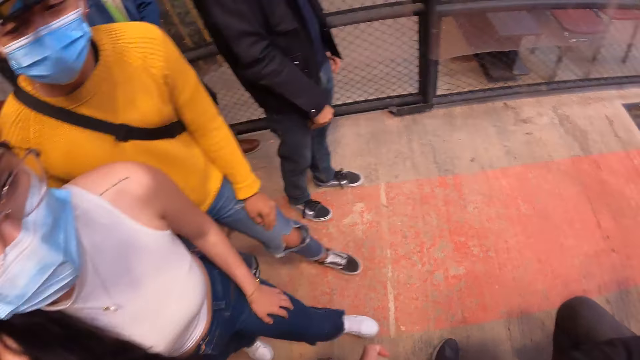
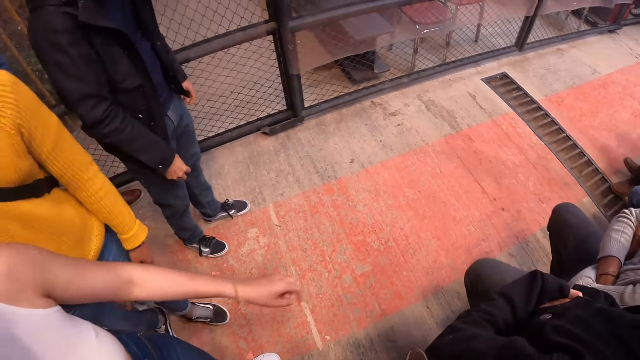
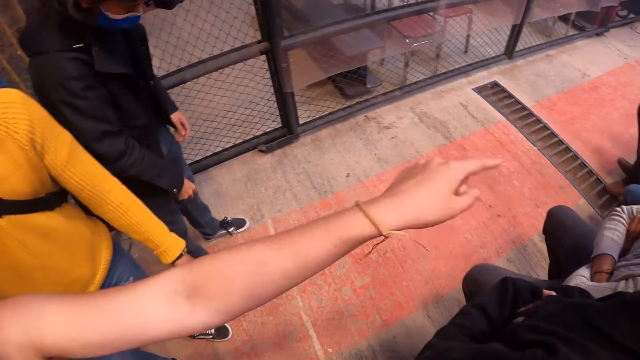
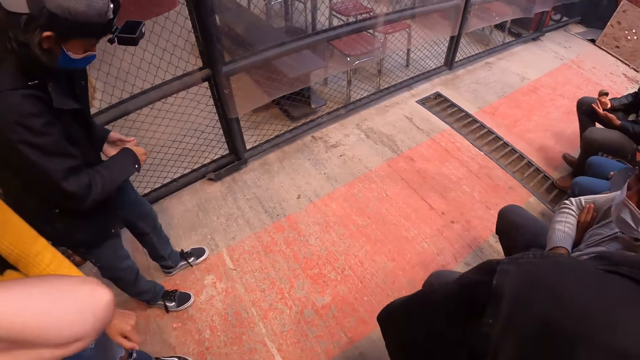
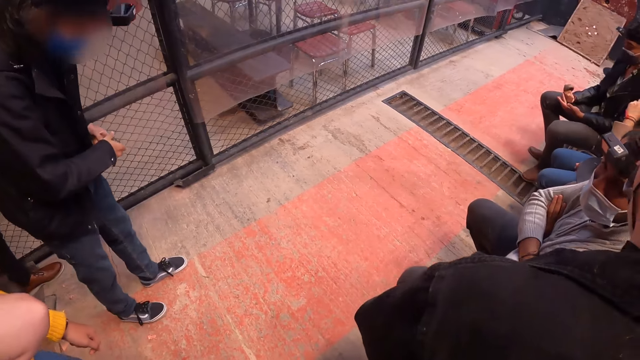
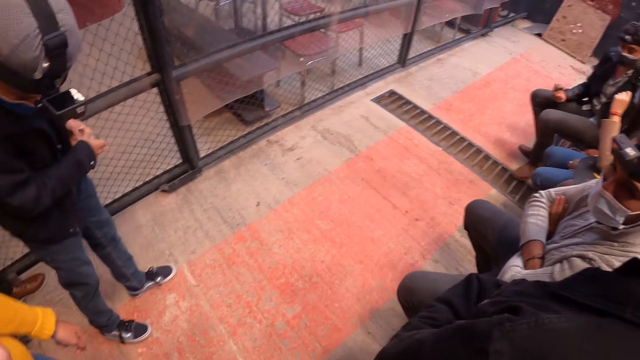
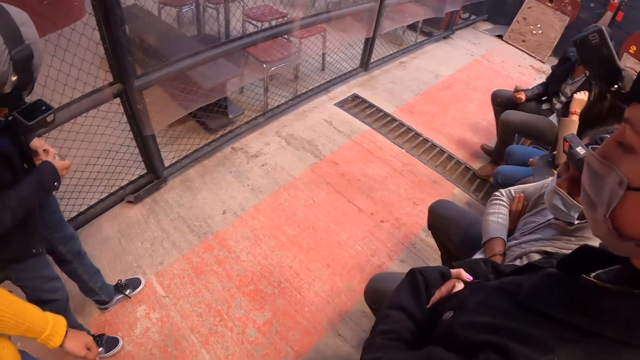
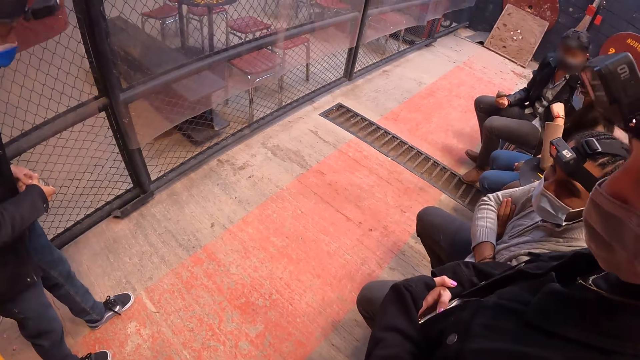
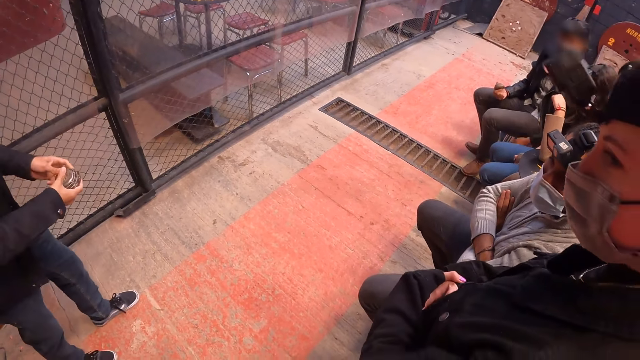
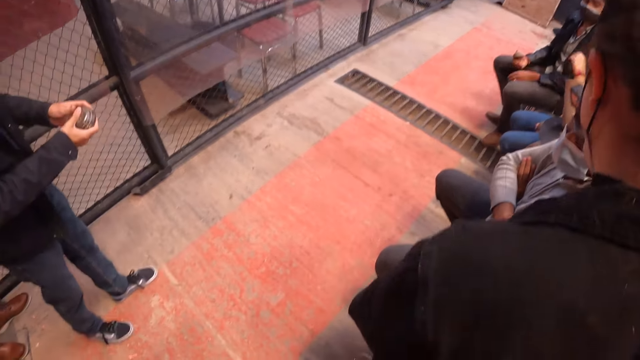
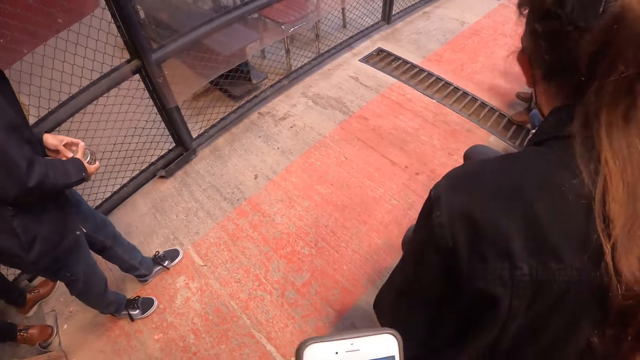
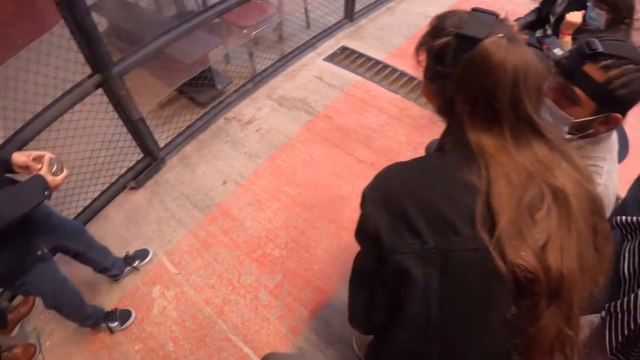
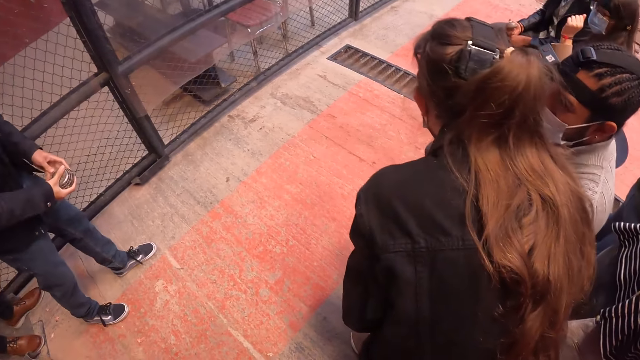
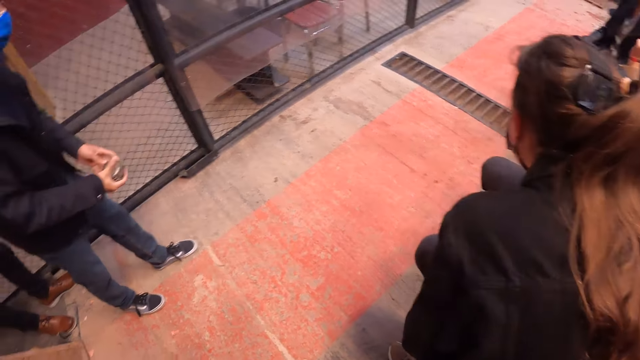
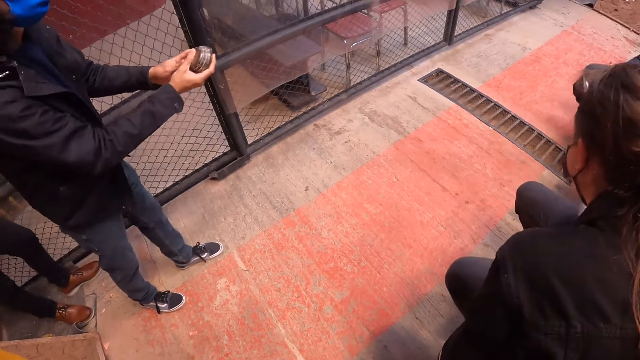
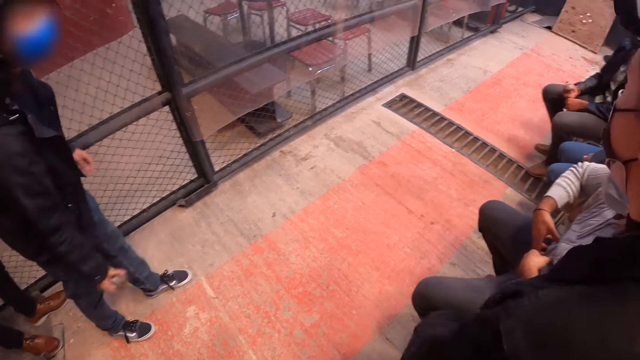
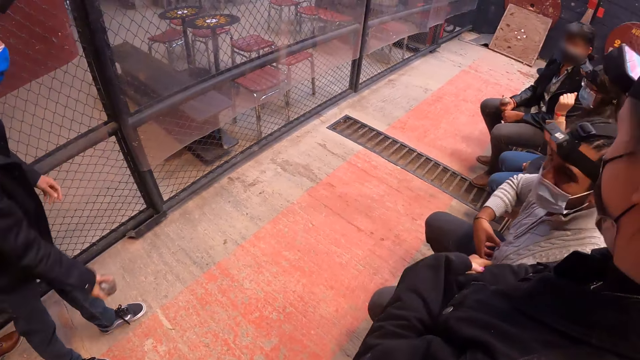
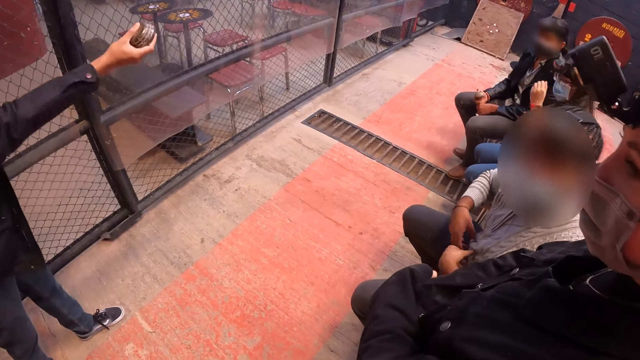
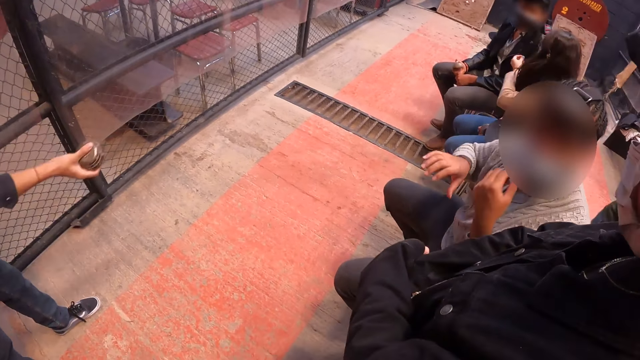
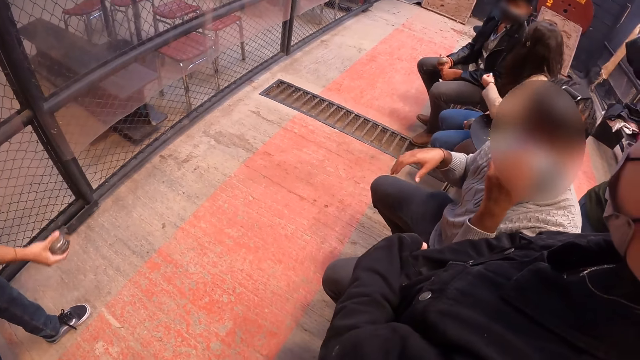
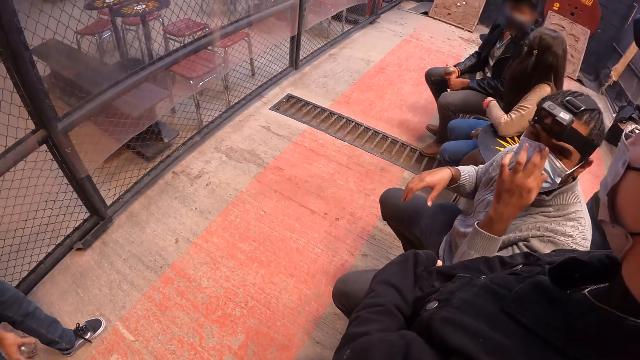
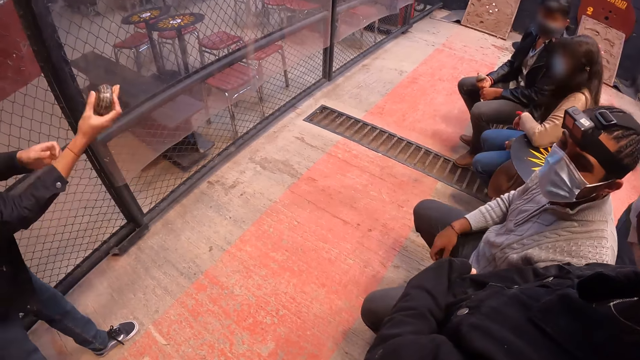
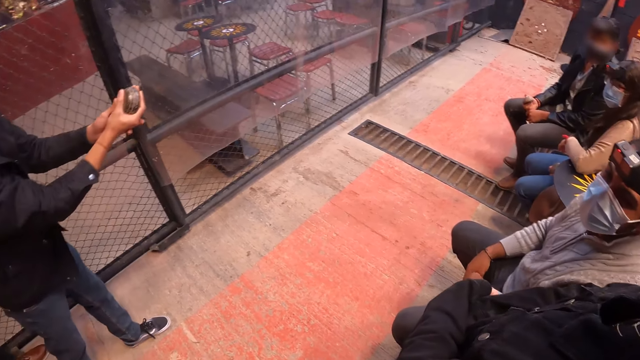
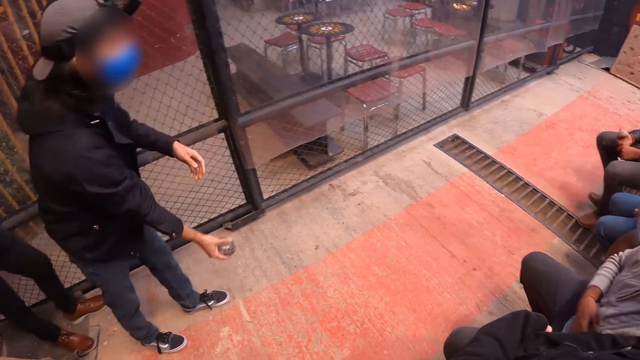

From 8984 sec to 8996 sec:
The camera wearer converses with a woman. A man holds something. The man swings his right hand. The man throws something. The camera wearer looks around the room.

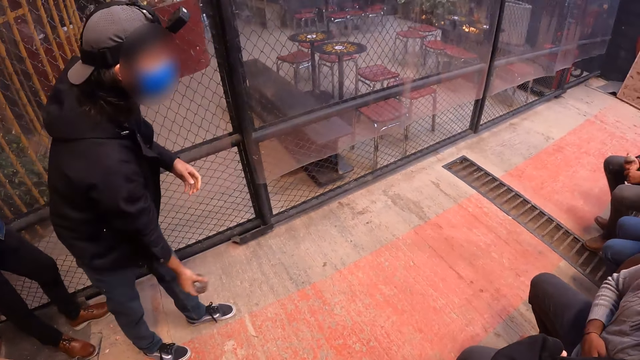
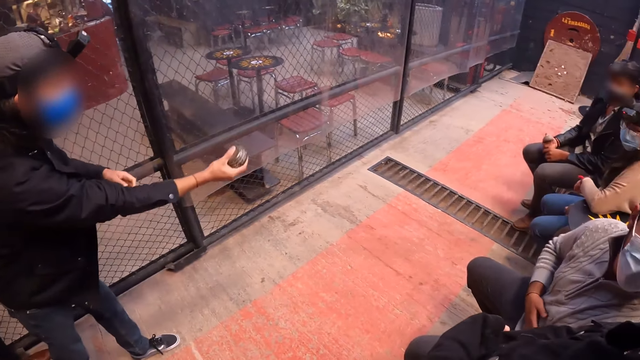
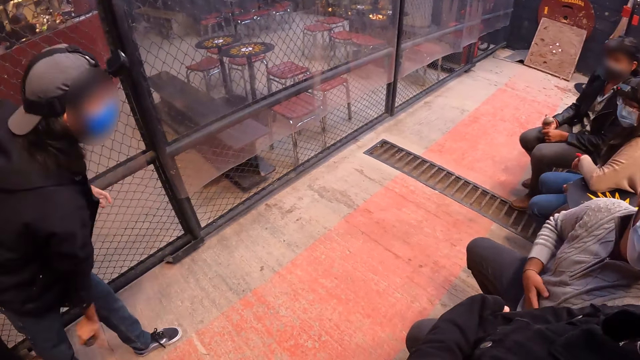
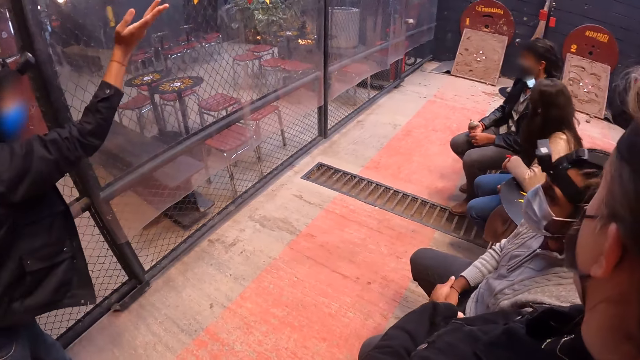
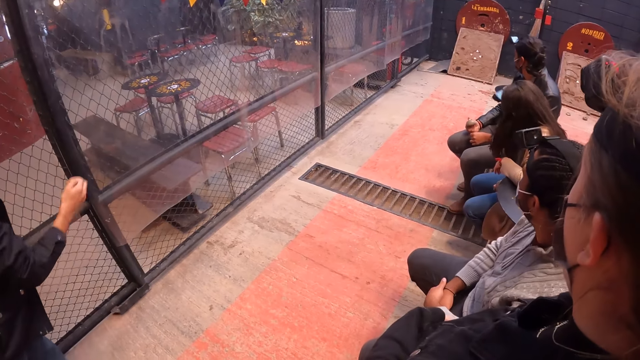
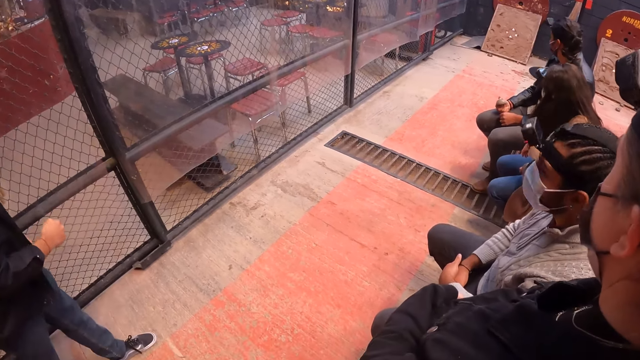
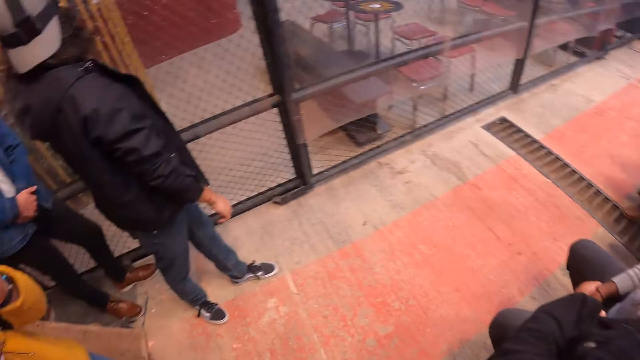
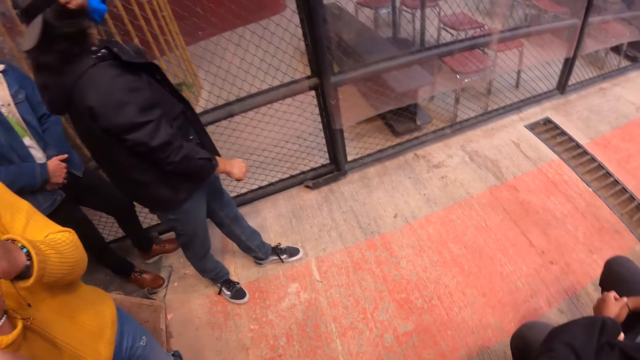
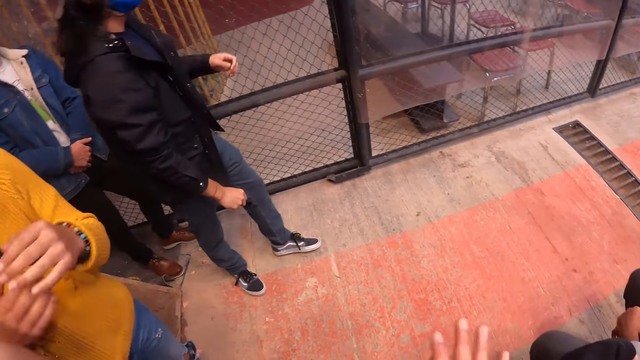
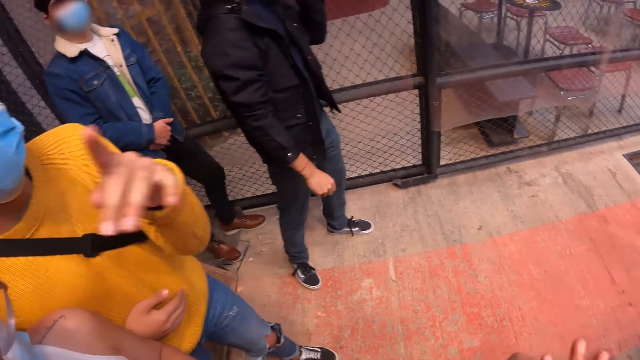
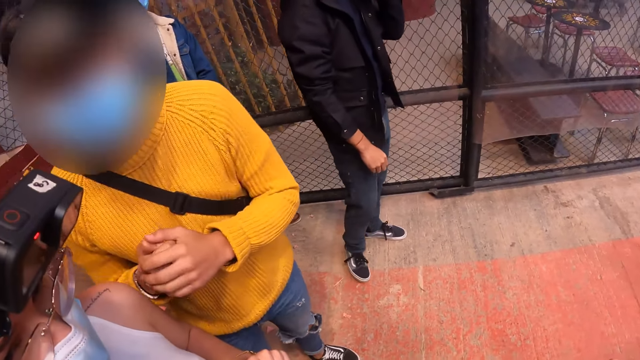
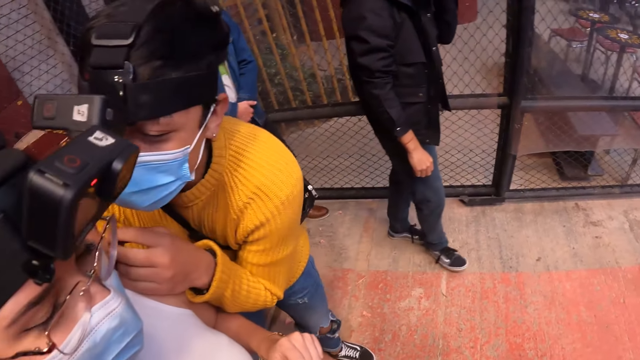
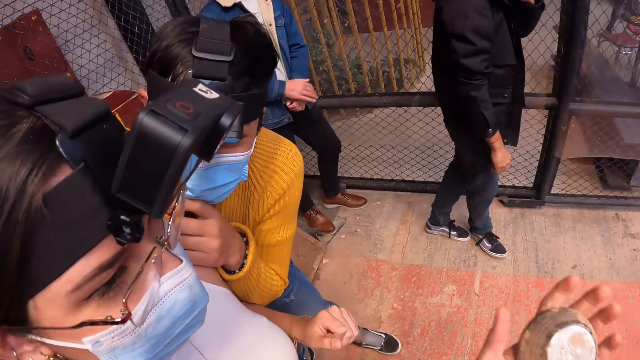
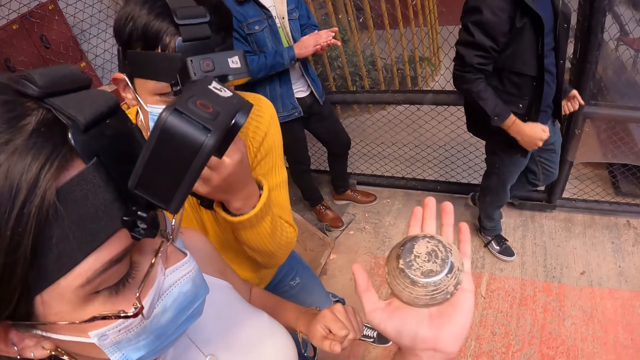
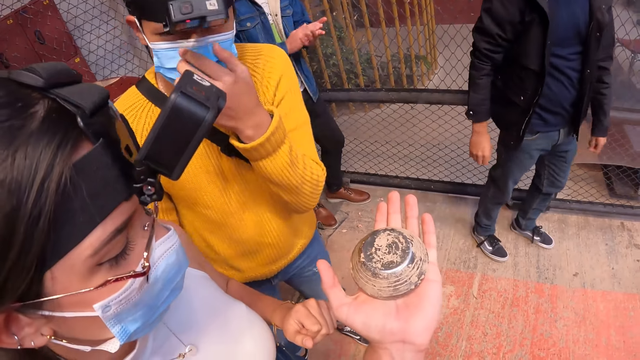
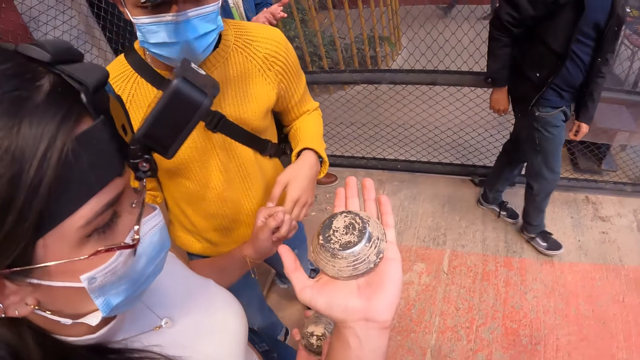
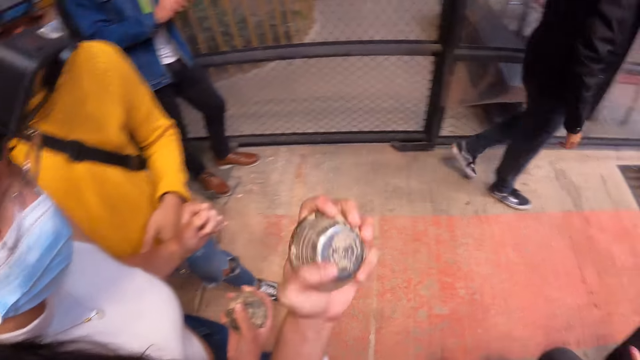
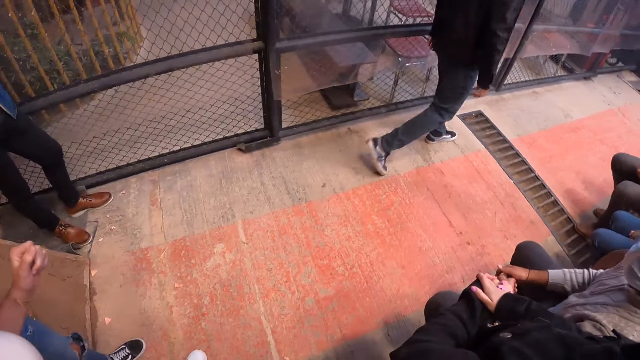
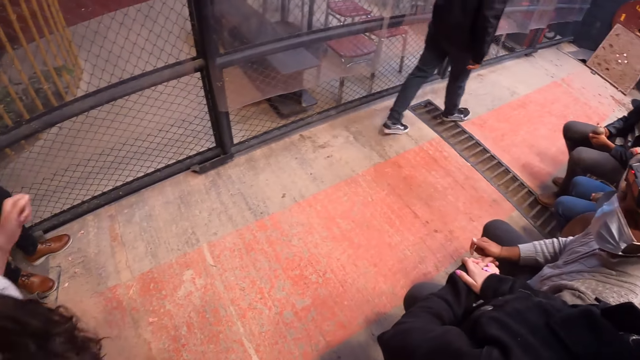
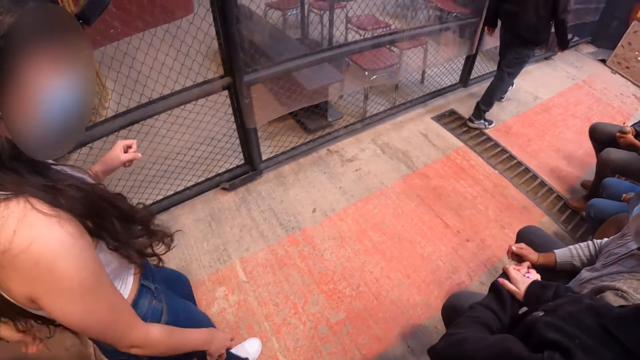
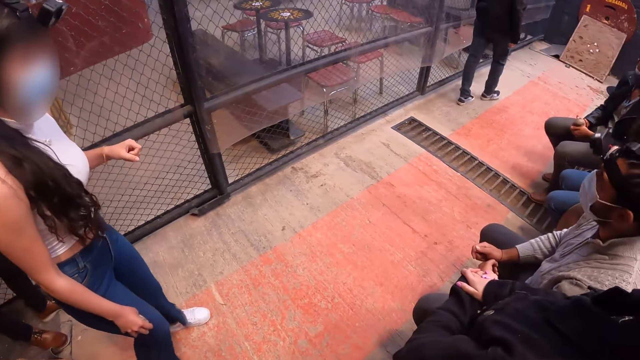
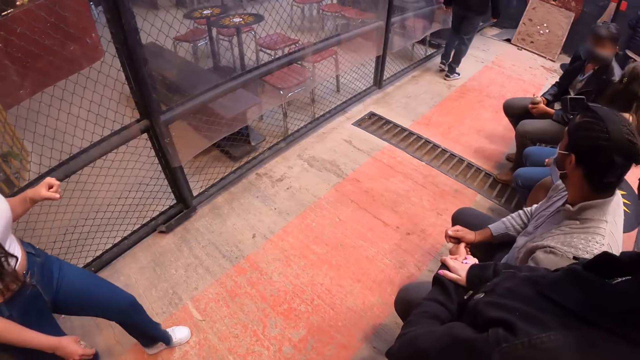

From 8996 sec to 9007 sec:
The man throws a metal disc on the tejo board with his right hand. The camera wearer looks at the board. They look at the man. Another man interacts with the camera wearer. The man converses with the camera wearer. The camera wearer holds something. The first man walks to the tejo board. The camera wearer looks around the room.
